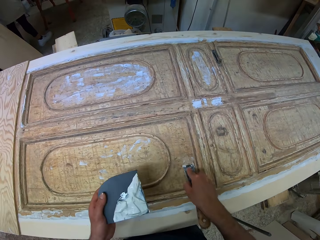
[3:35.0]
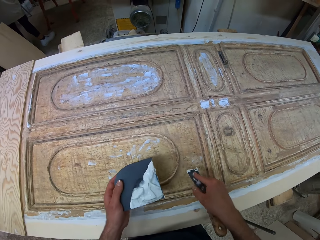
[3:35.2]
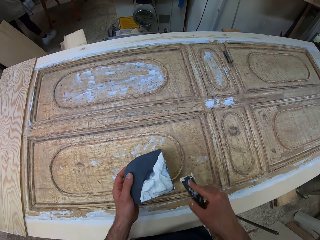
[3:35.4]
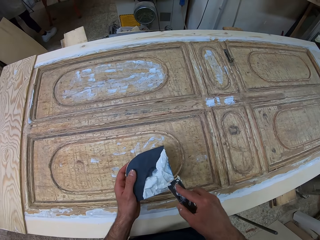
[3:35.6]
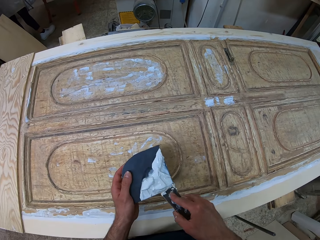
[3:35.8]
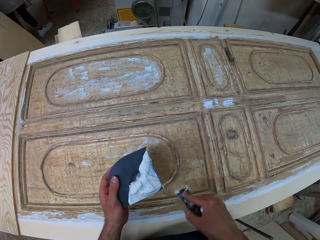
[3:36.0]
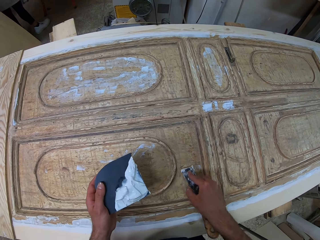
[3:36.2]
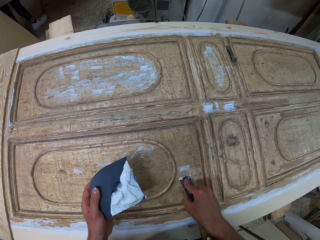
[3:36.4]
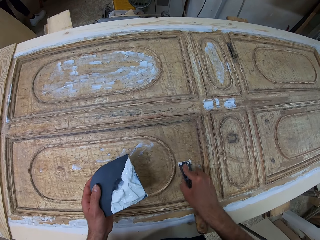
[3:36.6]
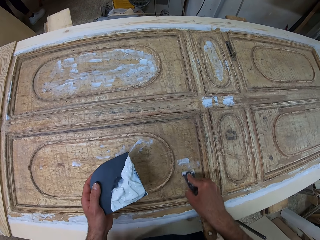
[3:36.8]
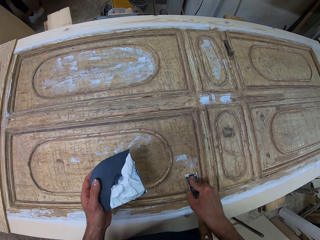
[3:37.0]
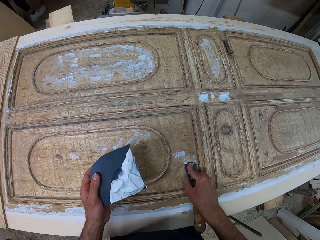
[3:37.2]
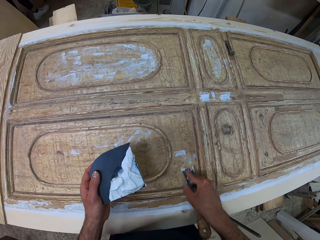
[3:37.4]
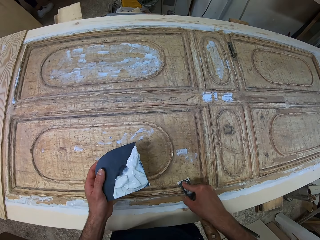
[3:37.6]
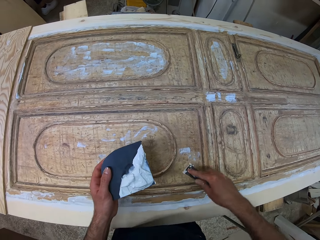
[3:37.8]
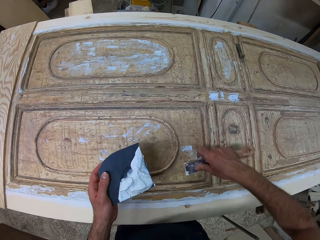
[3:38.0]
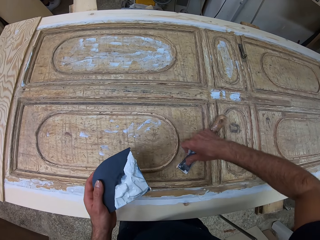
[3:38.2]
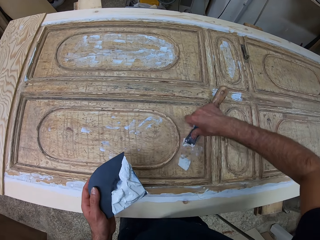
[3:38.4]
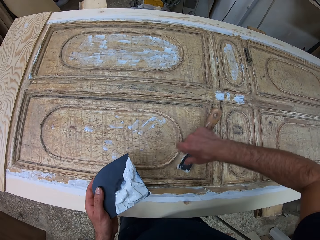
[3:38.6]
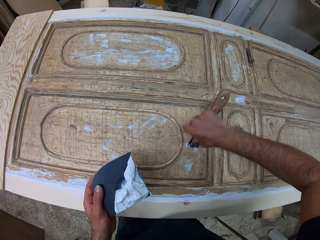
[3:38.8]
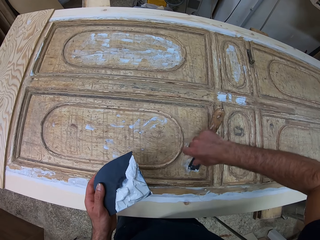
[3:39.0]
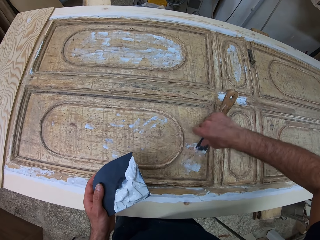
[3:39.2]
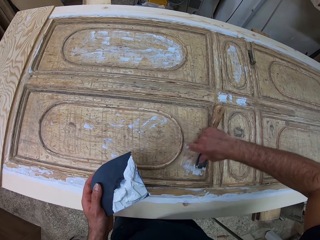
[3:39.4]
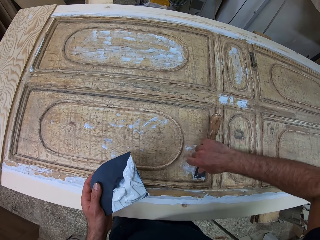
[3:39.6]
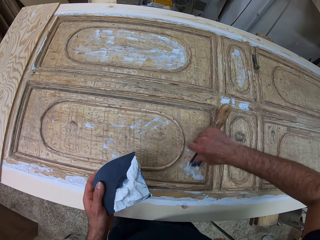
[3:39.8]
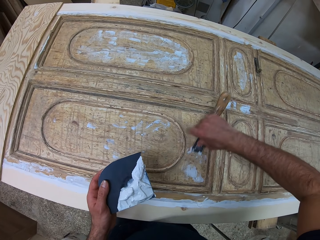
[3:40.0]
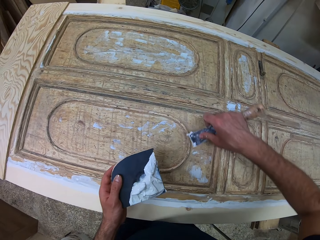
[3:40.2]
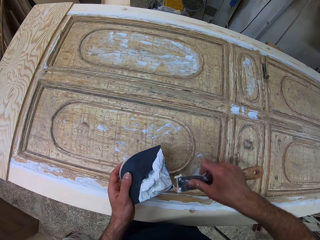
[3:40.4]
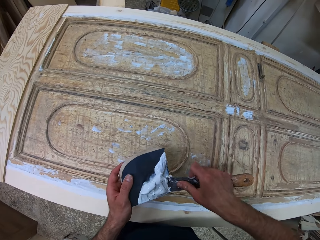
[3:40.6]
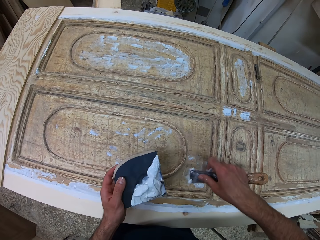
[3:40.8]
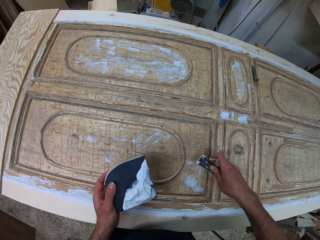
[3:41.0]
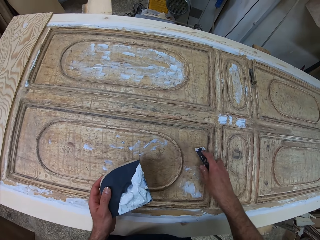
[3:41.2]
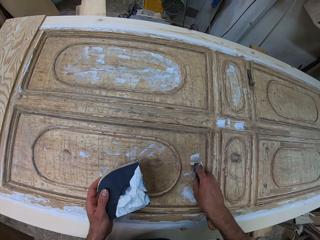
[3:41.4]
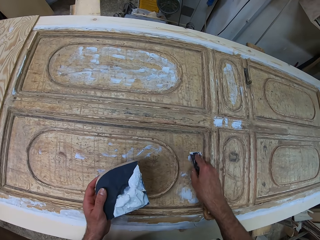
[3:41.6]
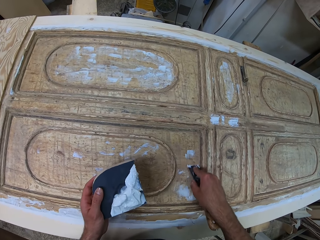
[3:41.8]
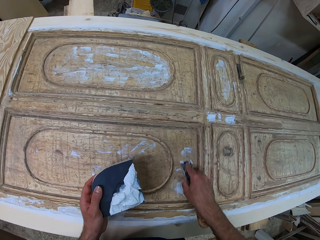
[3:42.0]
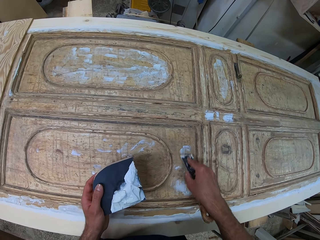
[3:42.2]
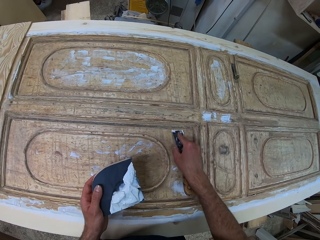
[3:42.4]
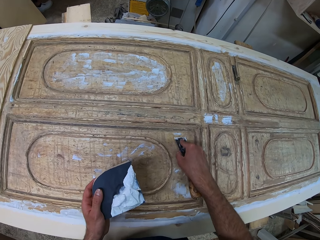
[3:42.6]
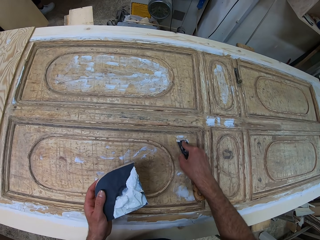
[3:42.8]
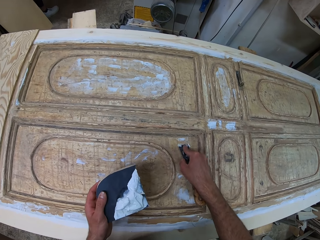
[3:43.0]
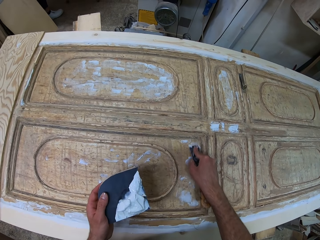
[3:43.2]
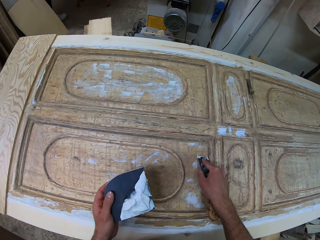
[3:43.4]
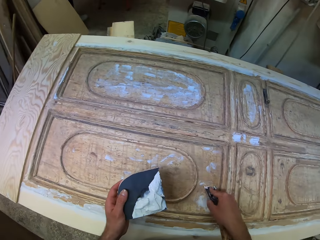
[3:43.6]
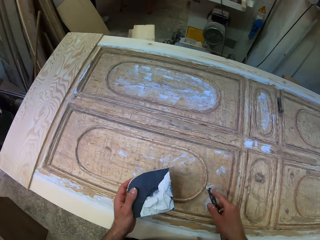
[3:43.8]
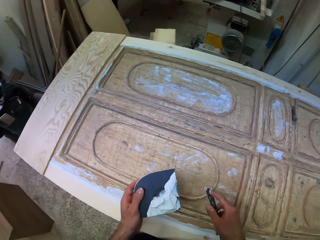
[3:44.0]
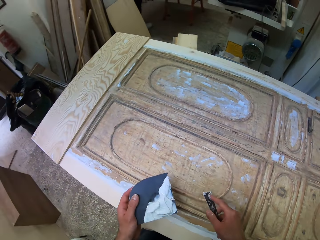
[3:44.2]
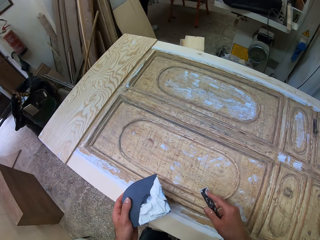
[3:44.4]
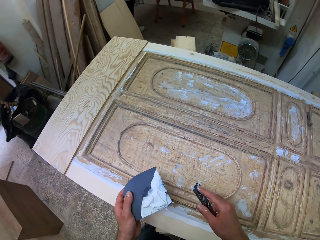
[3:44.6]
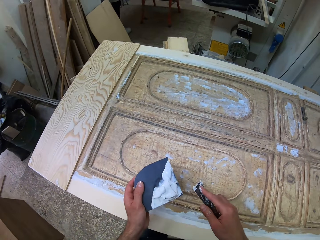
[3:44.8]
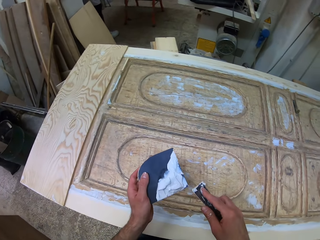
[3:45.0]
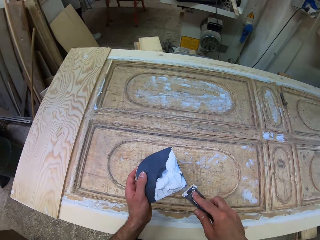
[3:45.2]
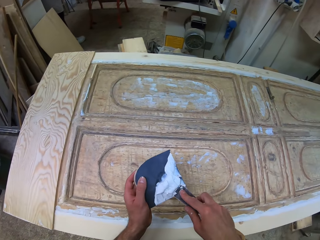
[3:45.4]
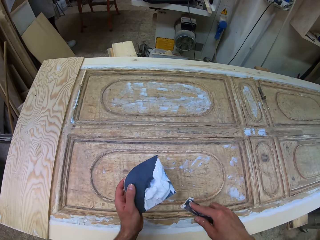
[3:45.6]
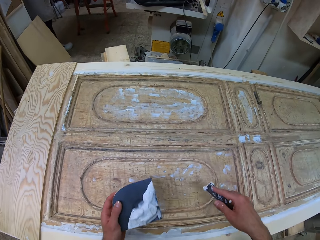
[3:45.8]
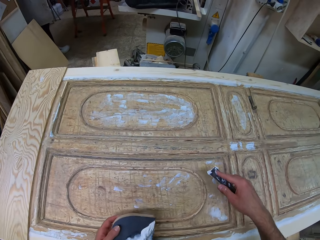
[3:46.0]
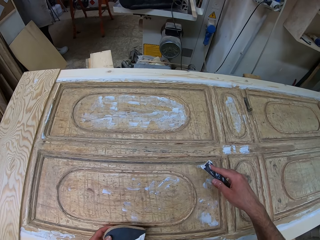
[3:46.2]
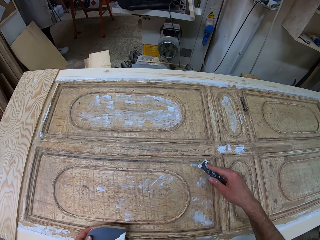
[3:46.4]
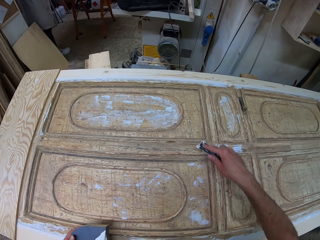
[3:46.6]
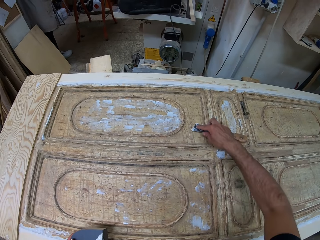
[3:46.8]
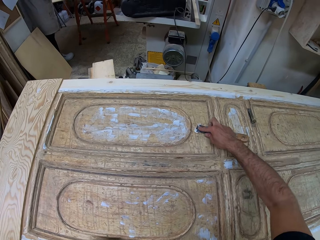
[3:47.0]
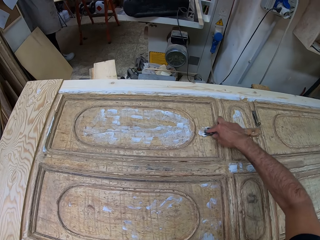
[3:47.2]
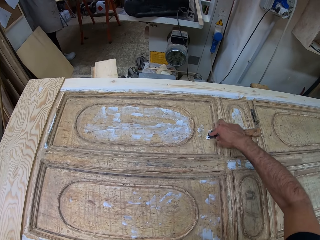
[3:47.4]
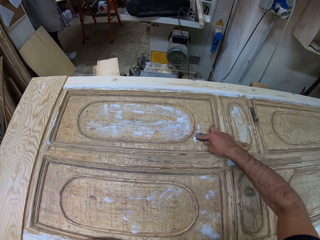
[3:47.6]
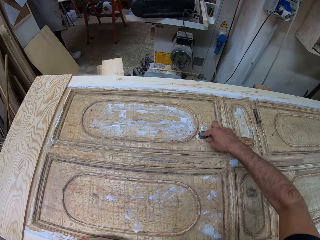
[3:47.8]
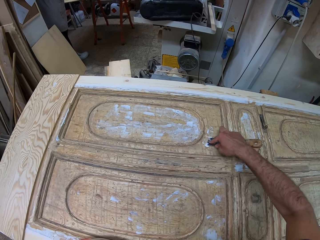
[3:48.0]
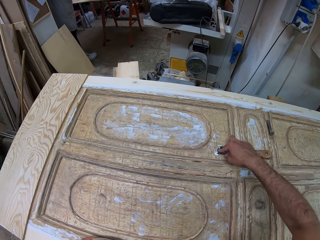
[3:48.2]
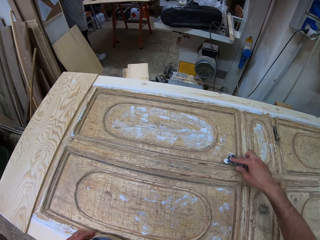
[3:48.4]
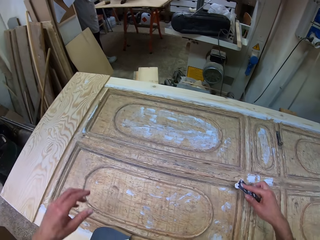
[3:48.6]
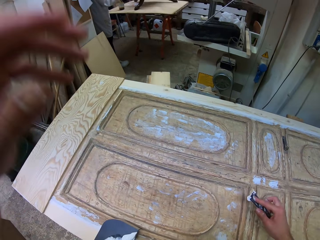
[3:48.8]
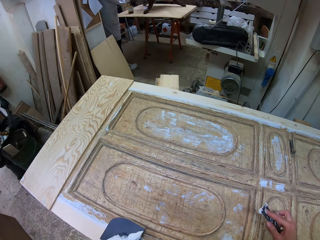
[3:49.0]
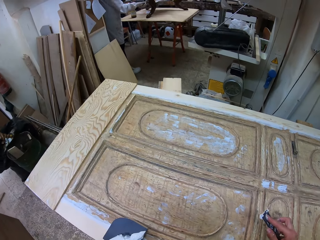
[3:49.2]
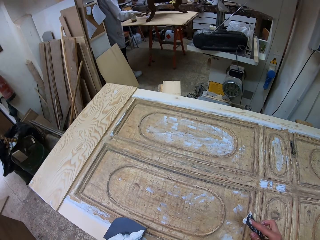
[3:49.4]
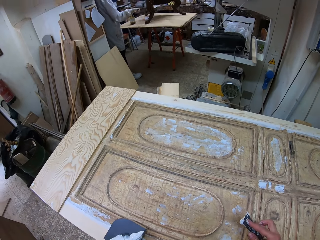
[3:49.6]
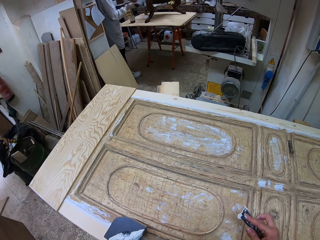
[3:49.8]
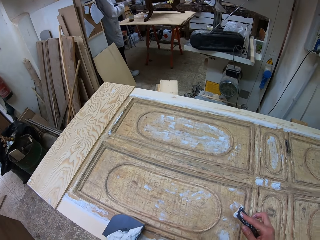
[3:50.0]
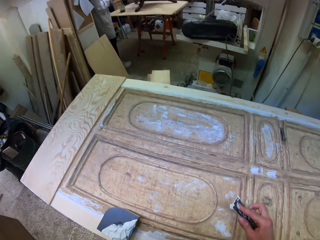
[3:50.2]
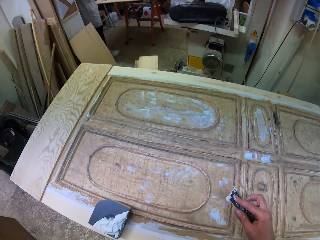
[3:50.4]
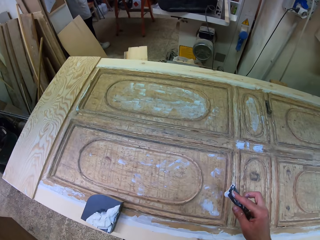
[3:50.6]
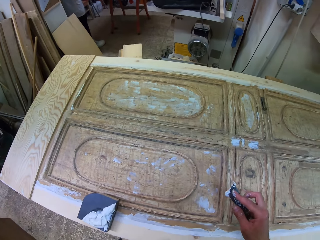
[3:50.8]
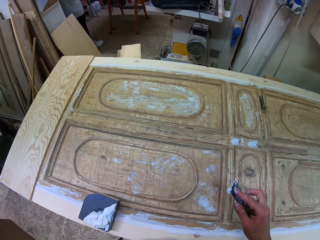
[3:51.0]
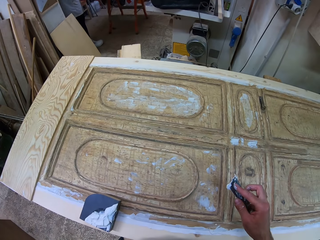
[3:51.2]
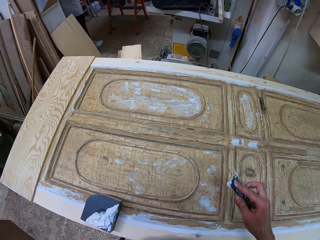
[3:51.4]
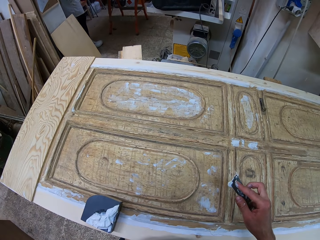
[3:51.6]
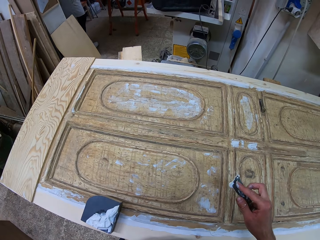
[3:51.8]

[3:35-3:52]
The camera wearer applies the wood glue on the woodwork with the chisel. They take wood glue from the top of the black box with the chisel. They apply the wood glue on the woodwork with the chisel. They take wood glue from the top of the black box with the chisel. They apply the wood glue on the woodwork with the chisel. They take wood glue from the top of the black box with the chisel. They apply the wood glue on the woodwork with the chisel. They adjust the camera. They raise a hand. A man paints a table.
